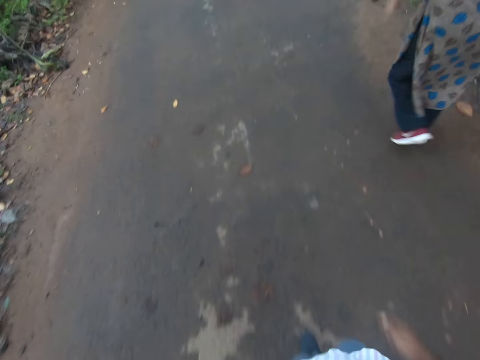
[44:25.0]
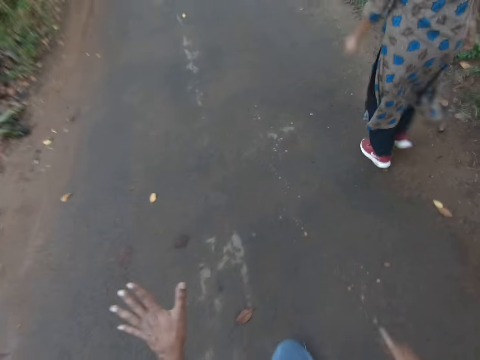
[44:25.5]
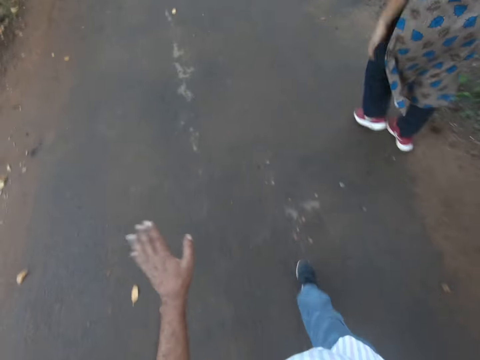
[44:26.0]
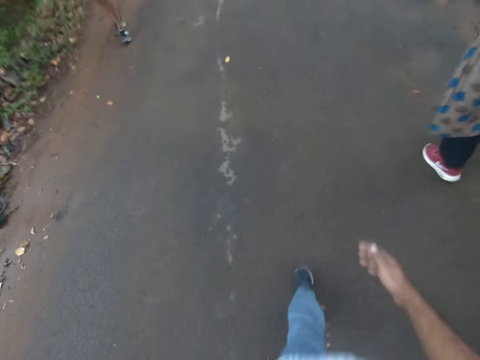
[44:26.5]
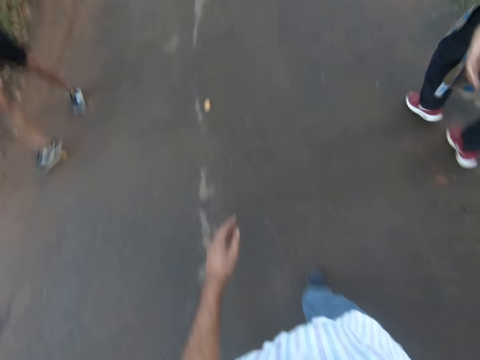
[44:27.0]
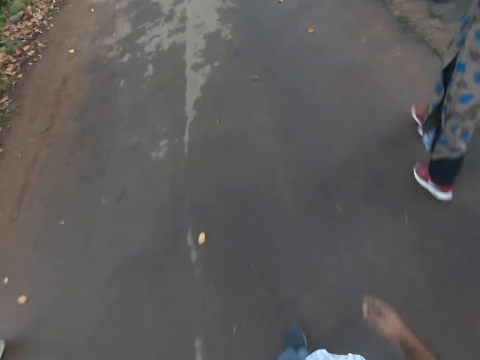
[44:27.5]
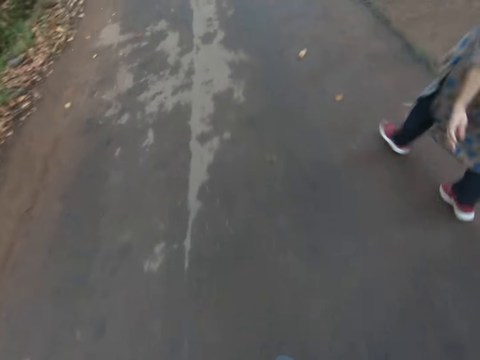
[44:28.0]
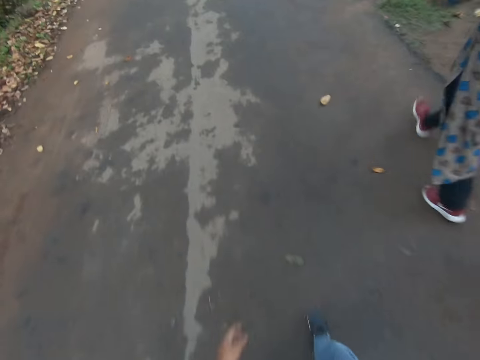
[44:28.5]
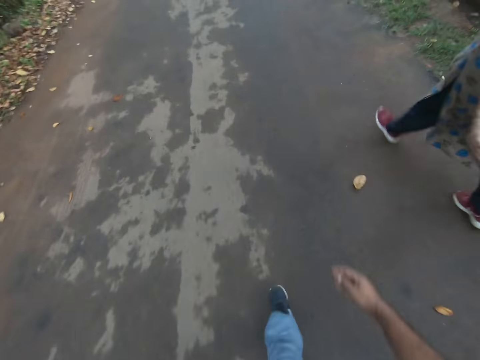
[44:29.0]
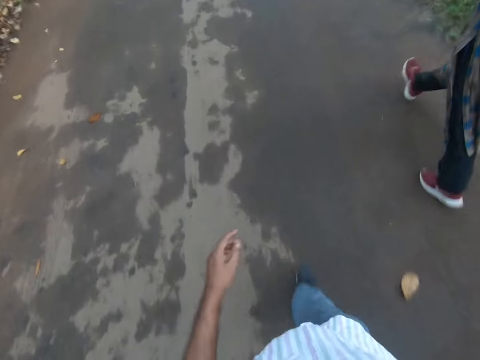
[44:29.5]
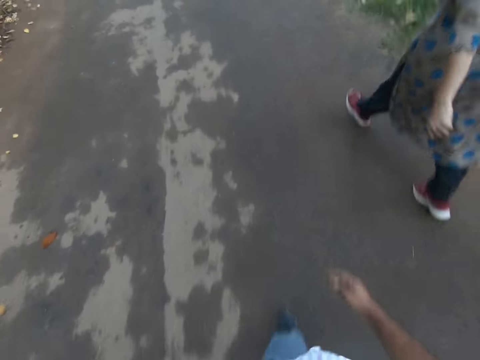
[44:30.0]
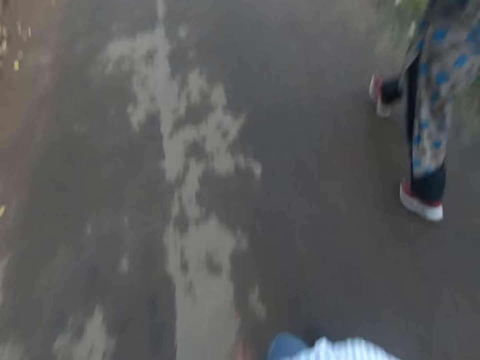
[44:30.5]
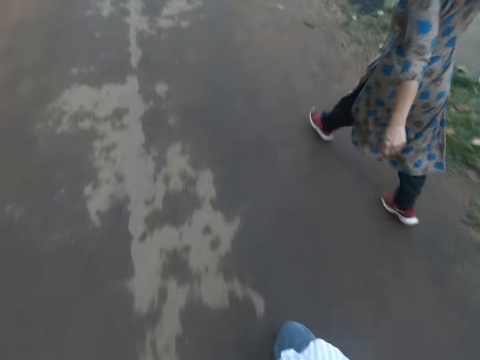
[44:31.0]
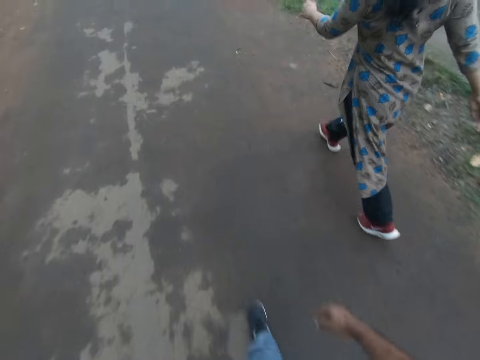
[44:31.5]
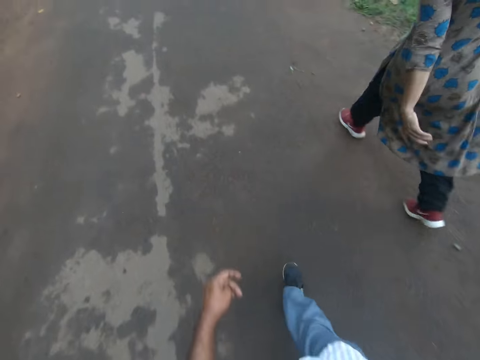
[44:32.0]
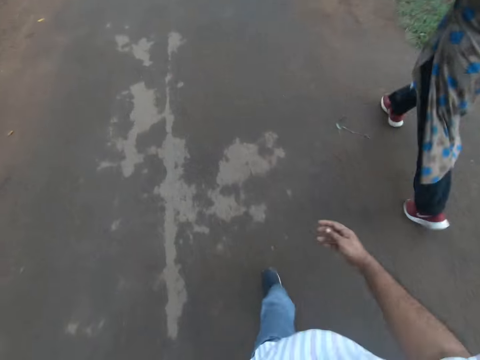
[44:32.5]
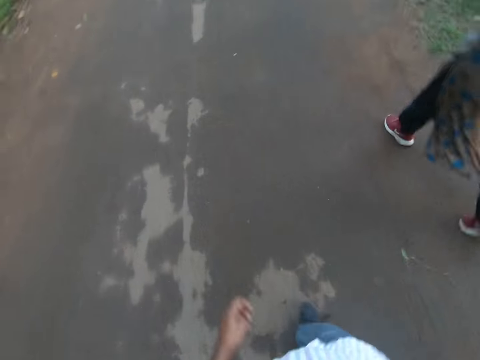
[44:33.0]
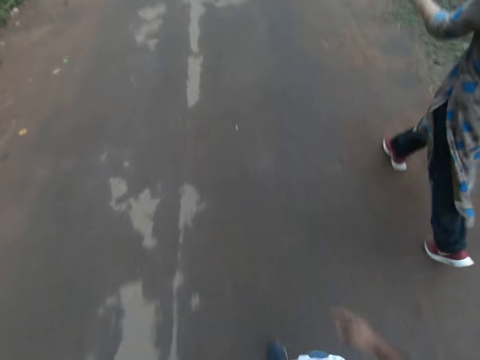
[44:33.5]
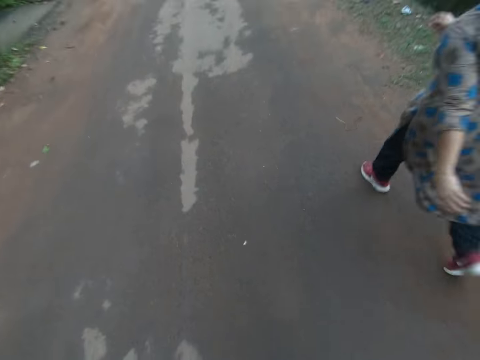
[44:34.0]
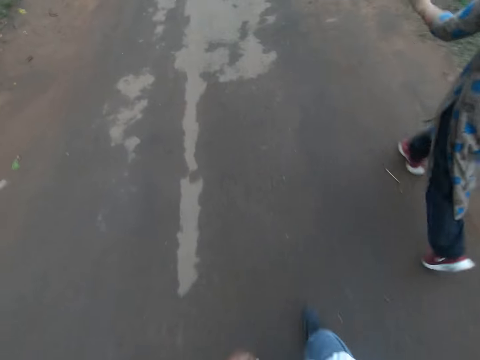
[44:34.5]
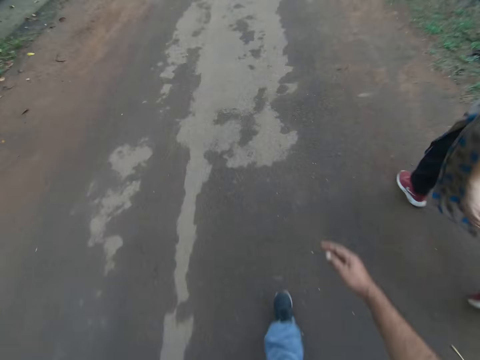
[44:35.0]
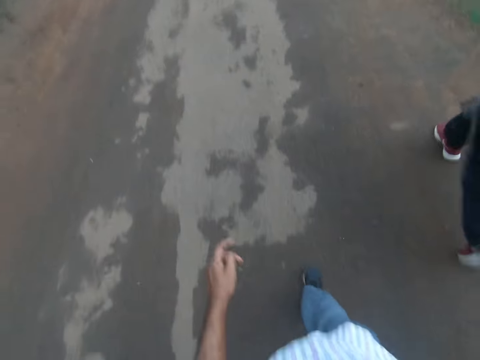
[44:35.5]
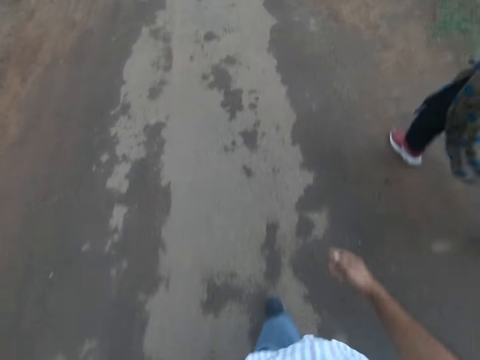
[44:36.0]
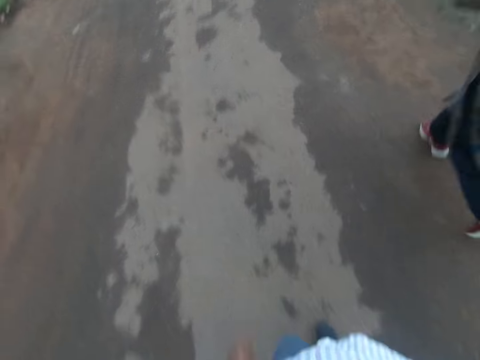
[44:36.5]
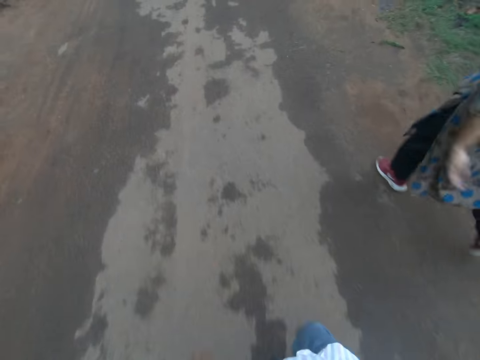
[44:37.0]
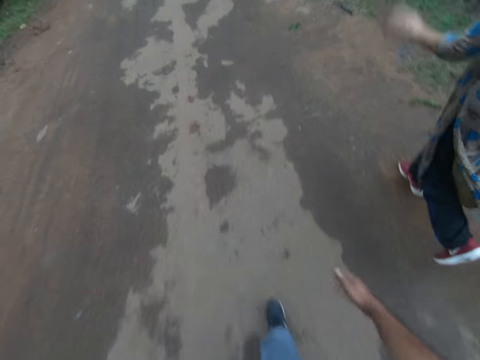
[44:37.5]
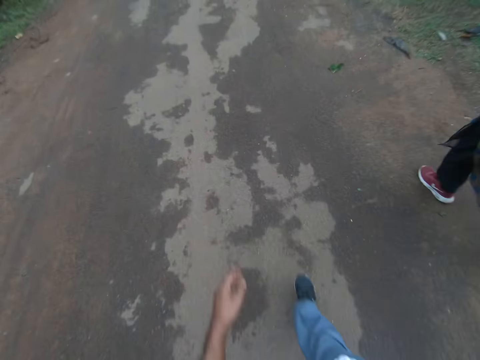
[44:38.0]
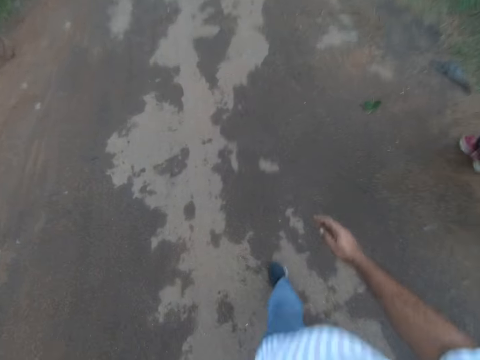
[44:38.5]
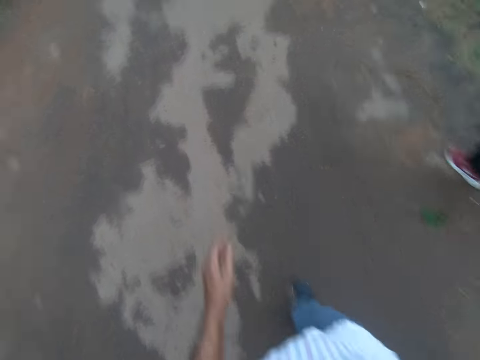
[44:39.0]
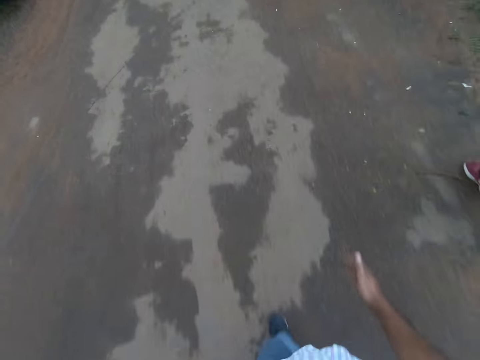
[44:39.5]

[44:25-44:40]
The camera wearer moves the hand. He stretches his left palm. He converses. He lowers his left hand. A man walks past the camera wearer on the road. The camera wearer interacts with the man.

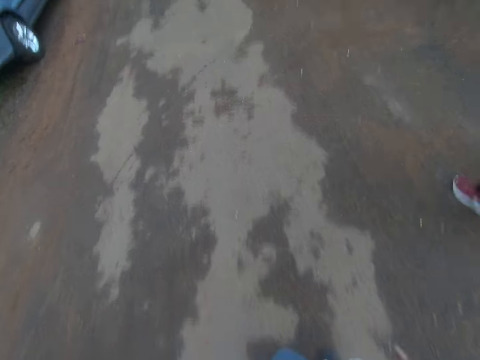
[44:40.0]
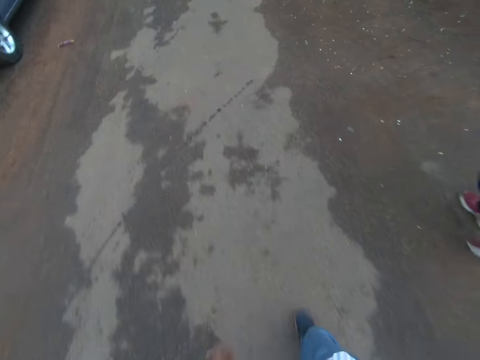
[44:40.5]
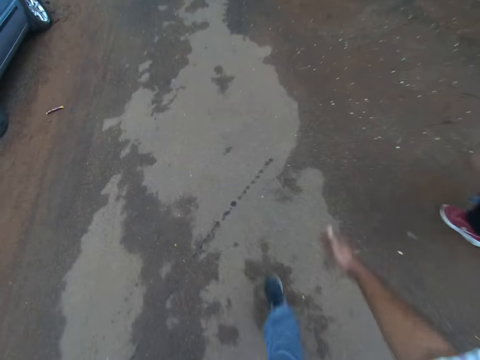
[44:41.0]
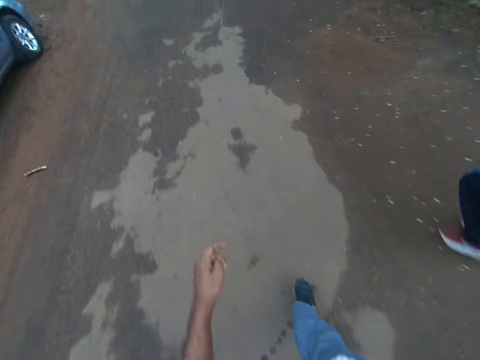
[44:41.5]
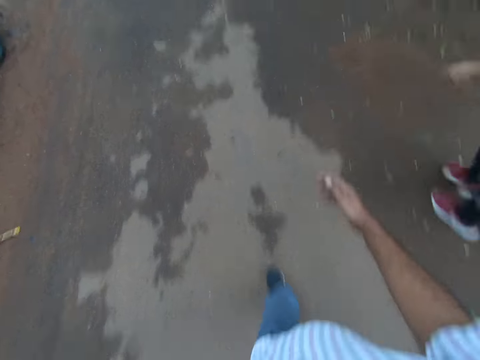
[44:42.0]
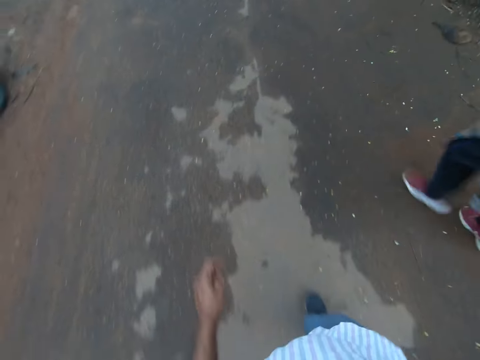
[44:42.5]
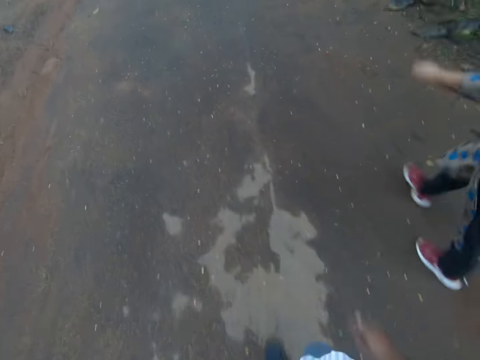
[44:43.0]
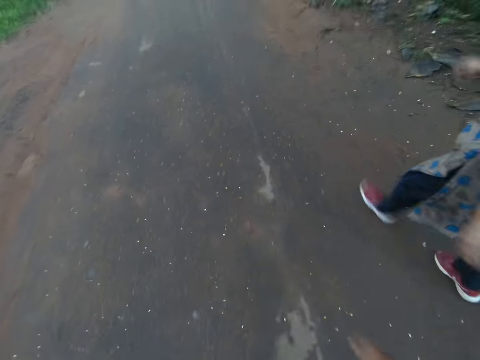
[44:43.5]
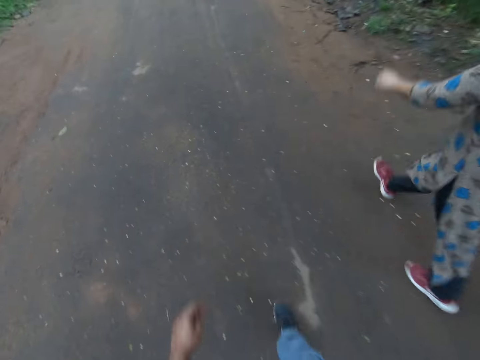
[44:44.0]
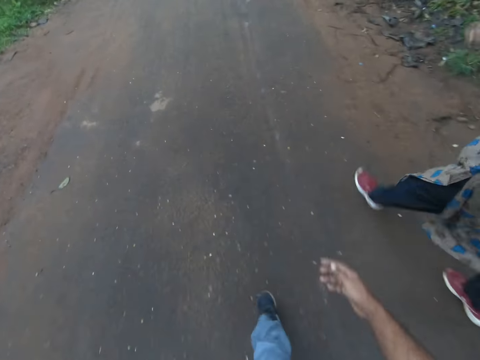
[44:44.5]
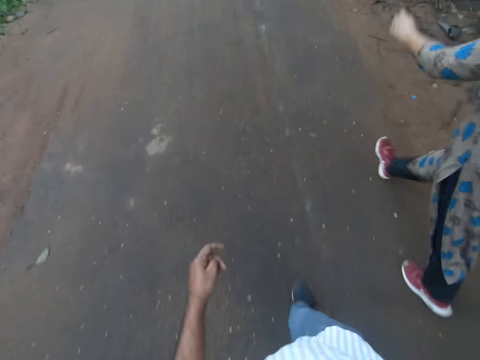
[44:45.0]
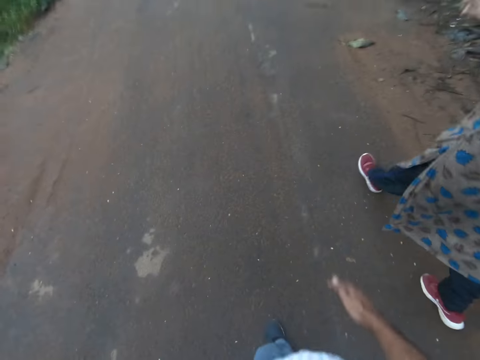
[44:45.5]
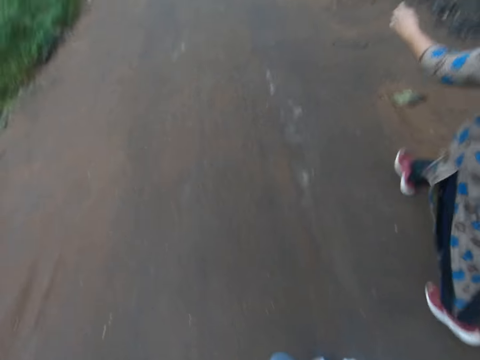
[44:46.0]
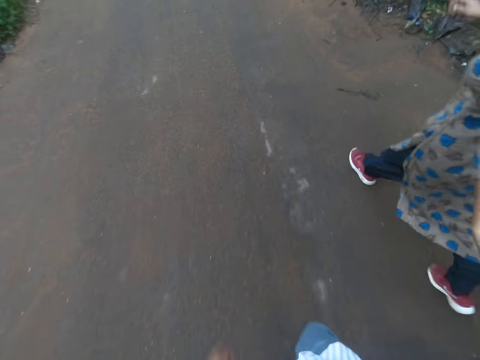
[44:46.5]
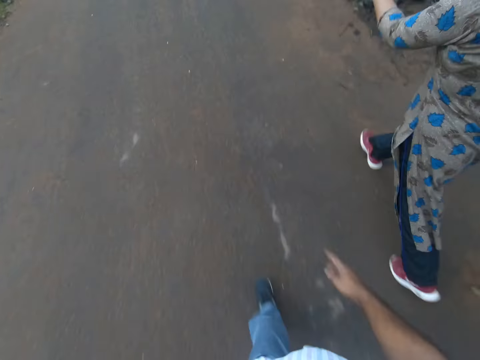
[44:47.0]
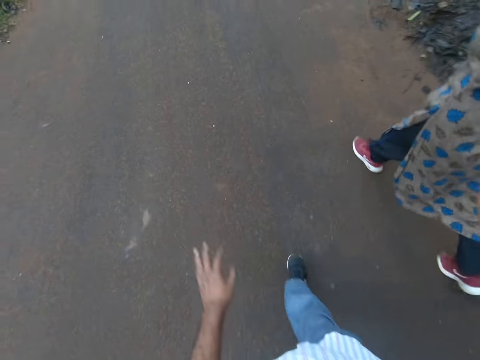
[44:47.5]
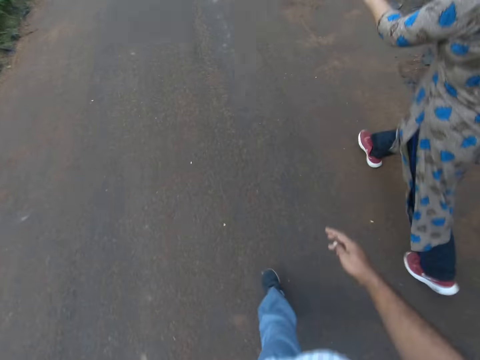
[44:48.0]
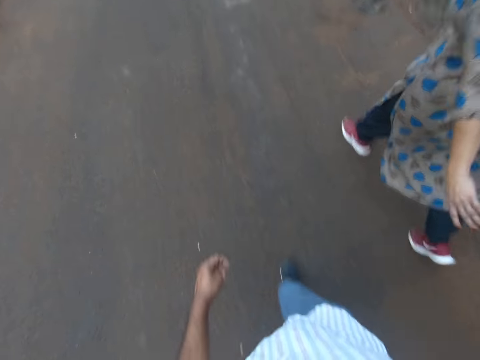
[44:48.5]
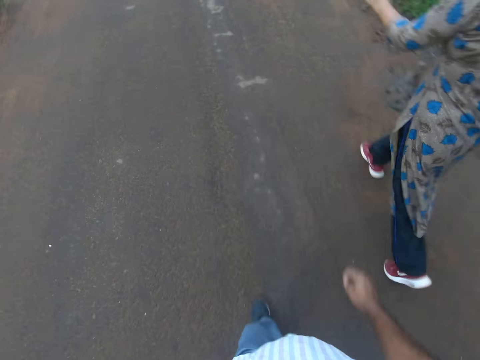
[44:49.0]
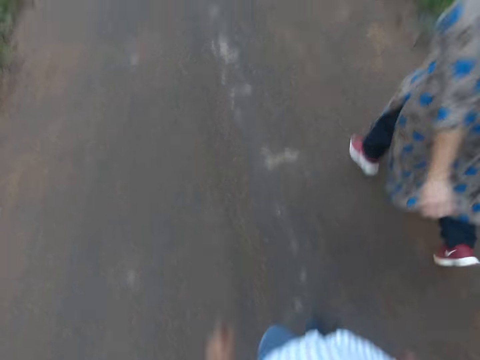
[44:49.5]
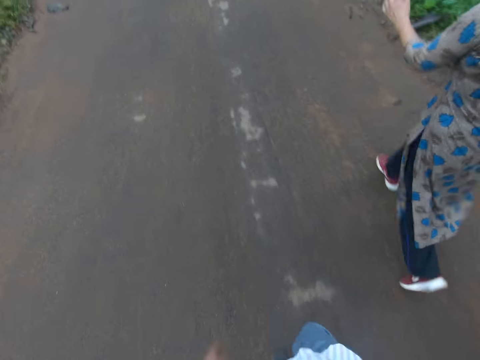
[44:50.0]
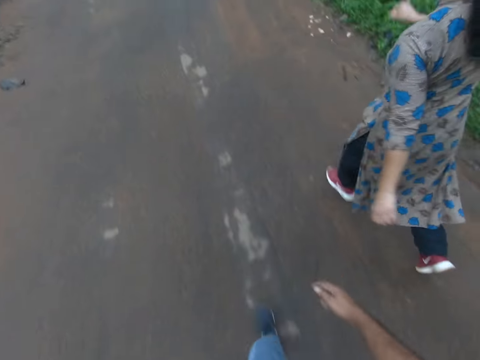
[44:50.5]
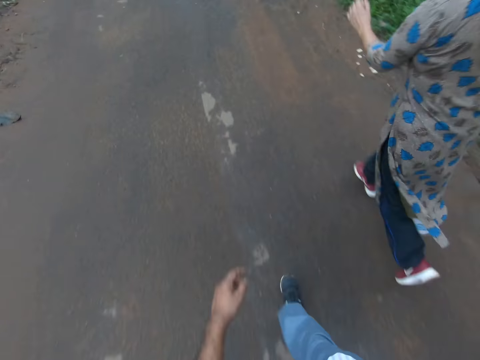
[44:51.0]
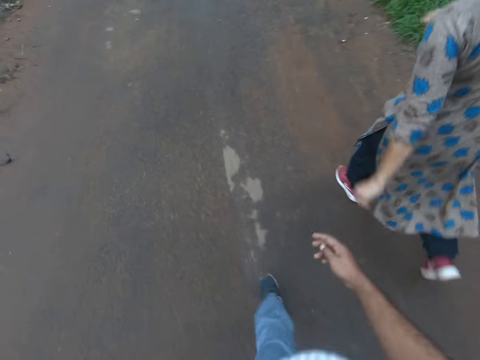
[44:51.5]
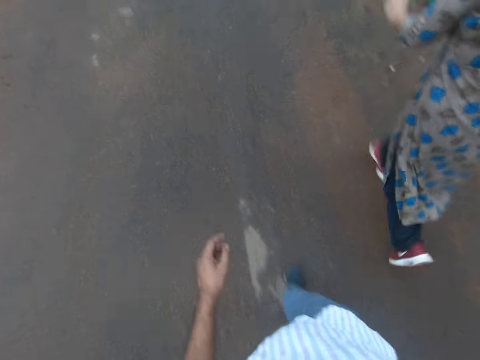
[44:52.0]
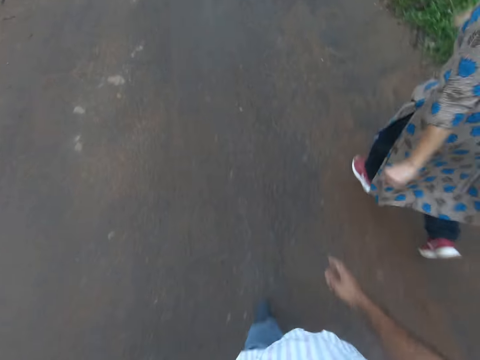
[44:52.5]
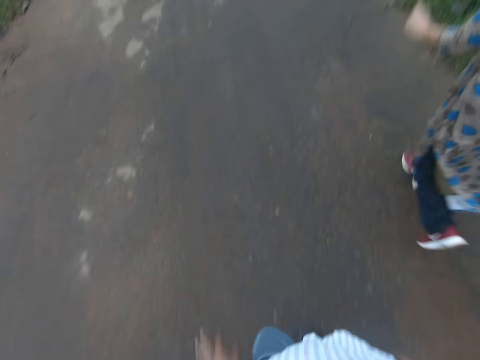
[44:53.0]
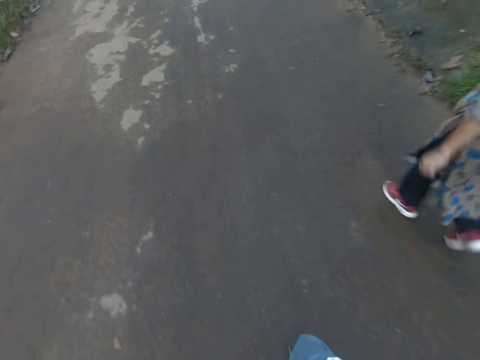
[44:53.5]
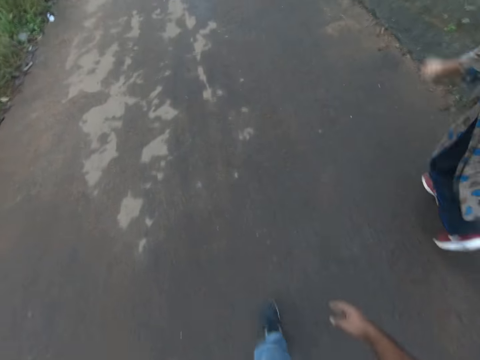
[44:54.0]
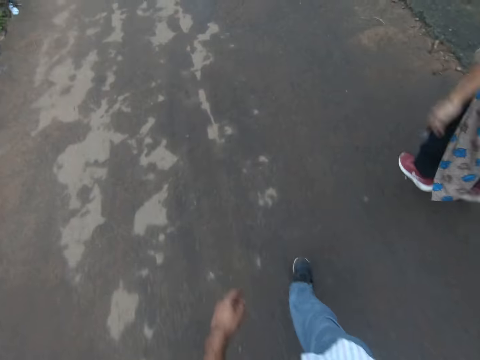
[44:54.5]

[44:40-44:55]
The camera wearer walks past another car. They converse.
